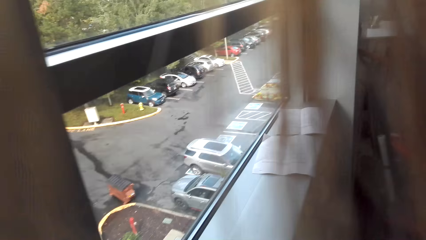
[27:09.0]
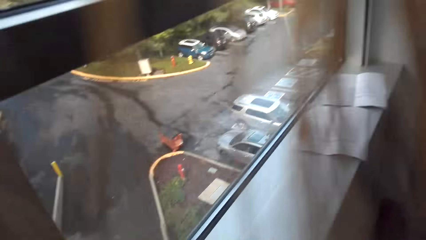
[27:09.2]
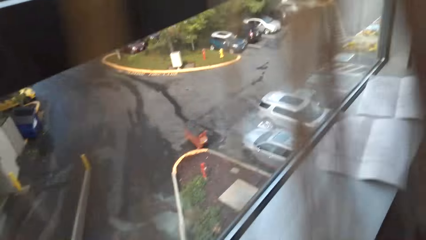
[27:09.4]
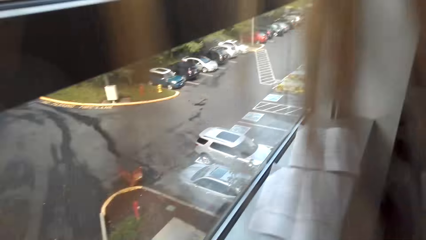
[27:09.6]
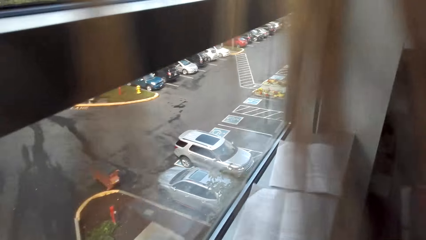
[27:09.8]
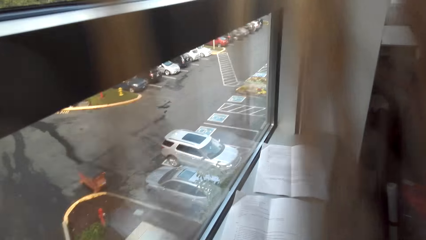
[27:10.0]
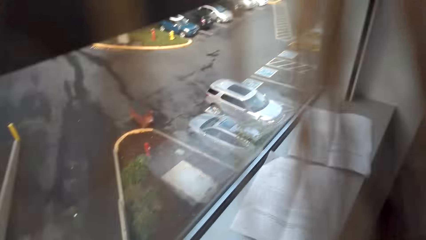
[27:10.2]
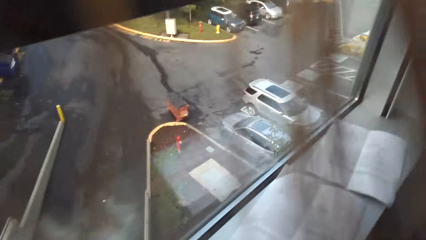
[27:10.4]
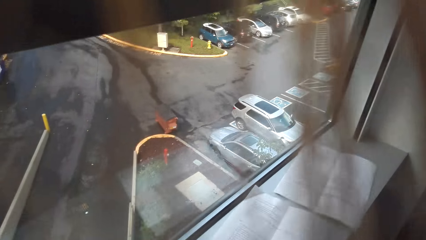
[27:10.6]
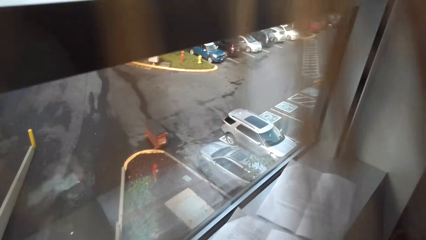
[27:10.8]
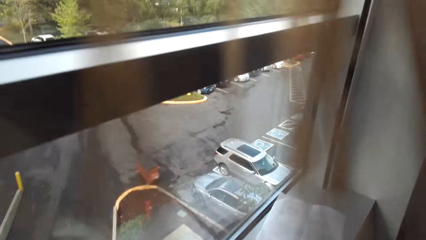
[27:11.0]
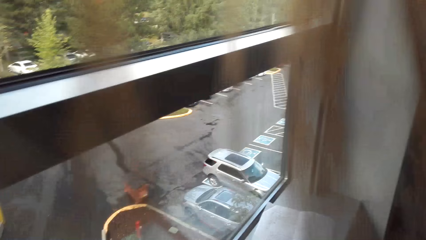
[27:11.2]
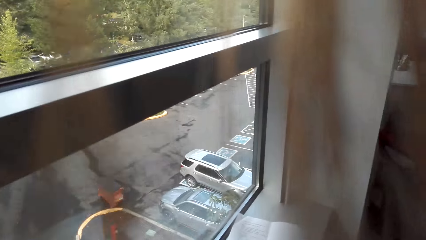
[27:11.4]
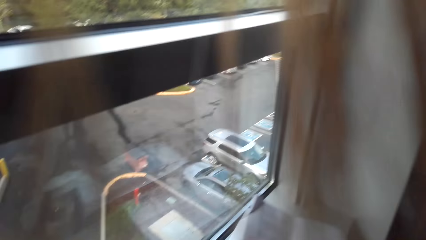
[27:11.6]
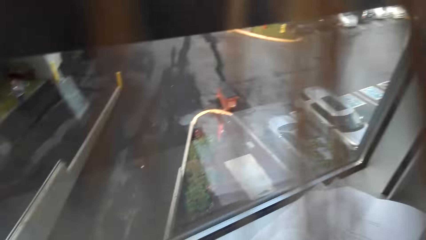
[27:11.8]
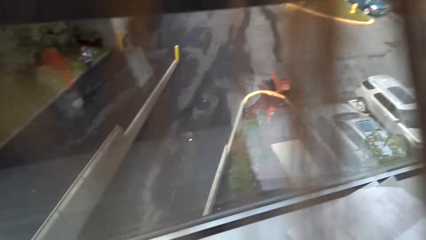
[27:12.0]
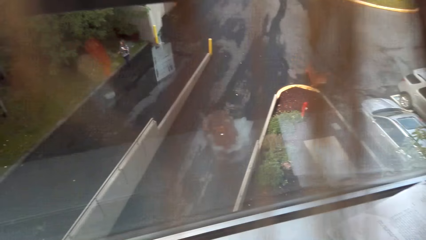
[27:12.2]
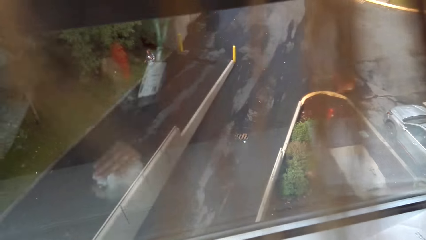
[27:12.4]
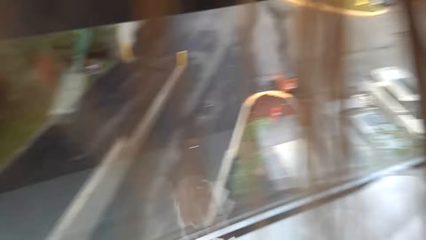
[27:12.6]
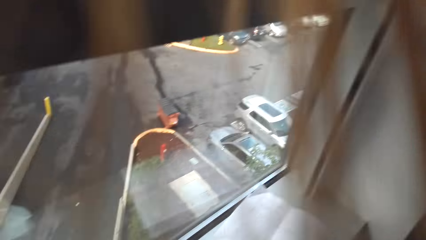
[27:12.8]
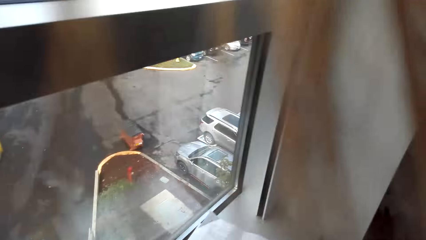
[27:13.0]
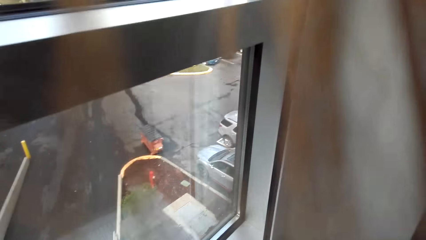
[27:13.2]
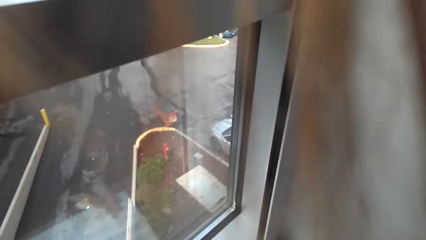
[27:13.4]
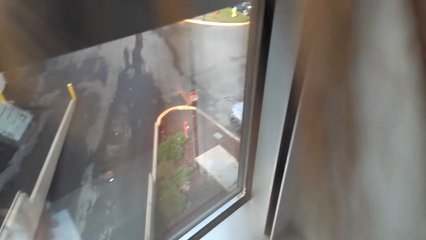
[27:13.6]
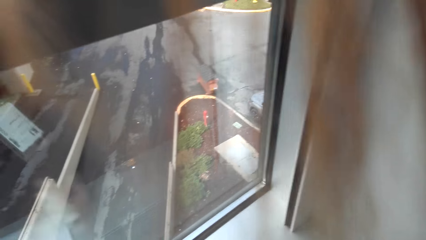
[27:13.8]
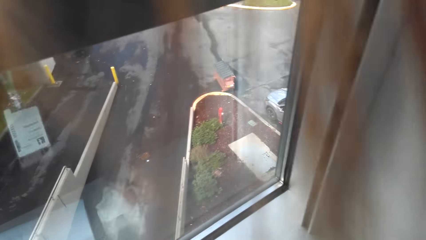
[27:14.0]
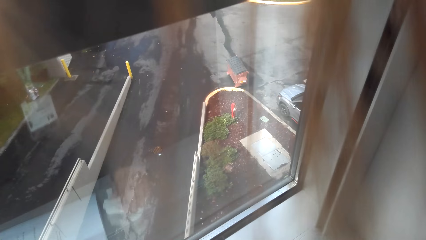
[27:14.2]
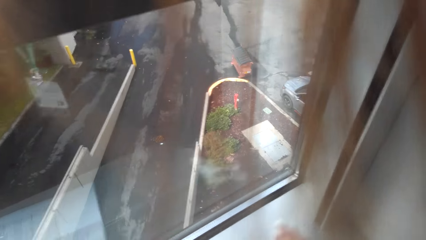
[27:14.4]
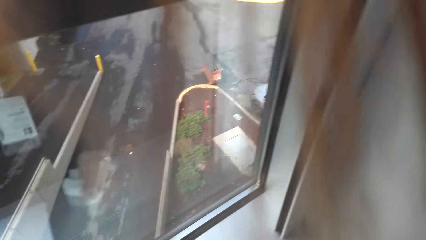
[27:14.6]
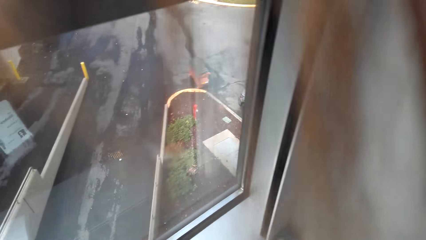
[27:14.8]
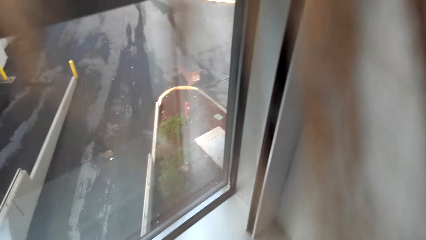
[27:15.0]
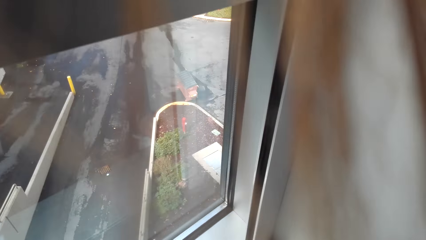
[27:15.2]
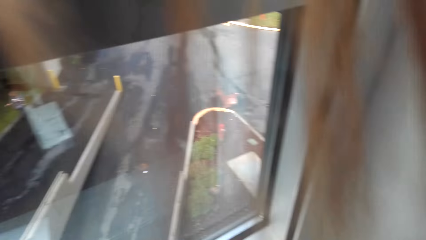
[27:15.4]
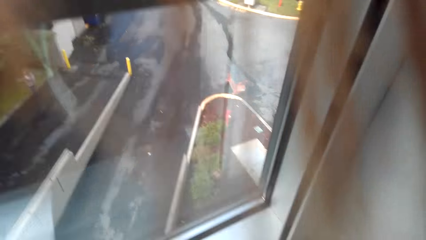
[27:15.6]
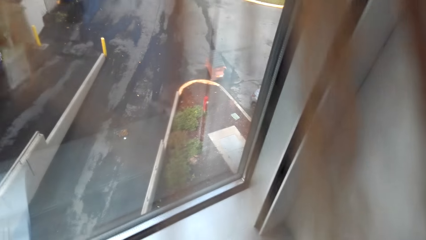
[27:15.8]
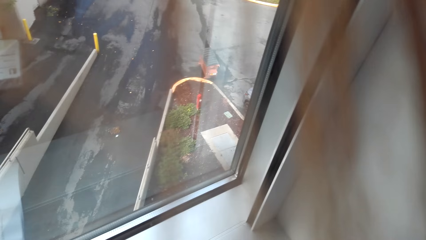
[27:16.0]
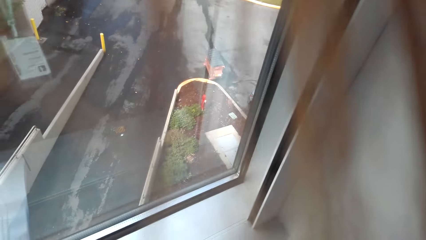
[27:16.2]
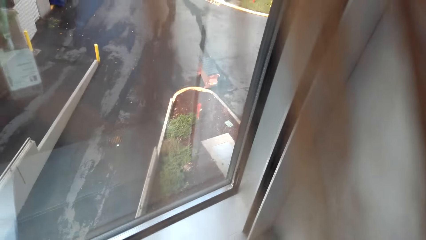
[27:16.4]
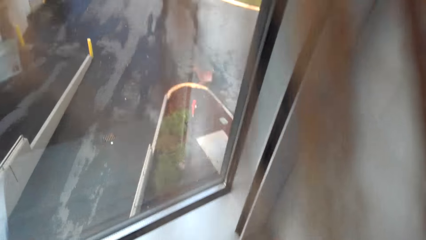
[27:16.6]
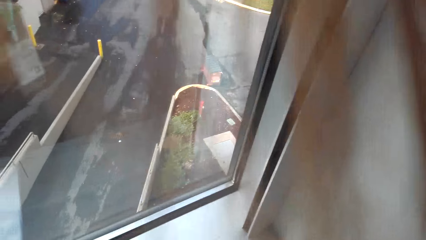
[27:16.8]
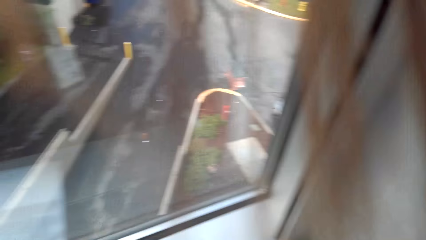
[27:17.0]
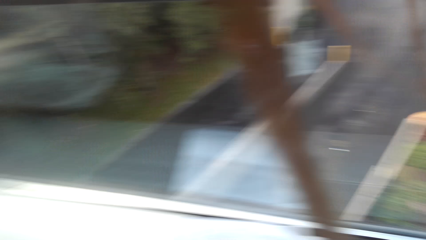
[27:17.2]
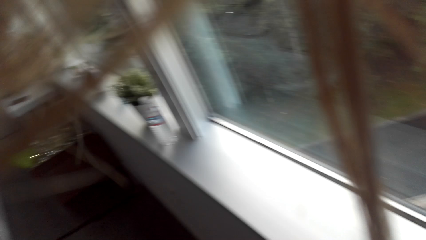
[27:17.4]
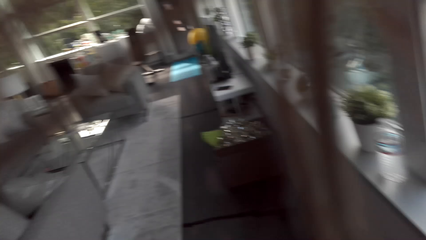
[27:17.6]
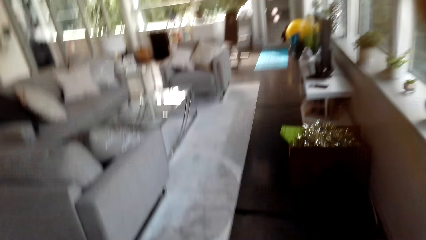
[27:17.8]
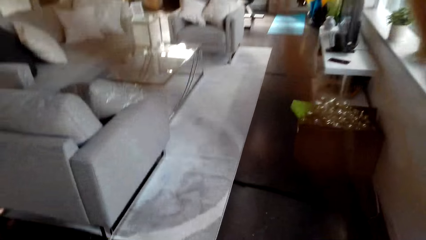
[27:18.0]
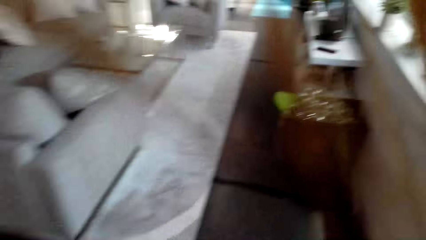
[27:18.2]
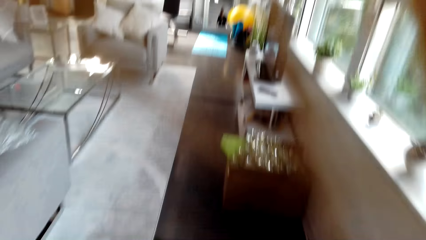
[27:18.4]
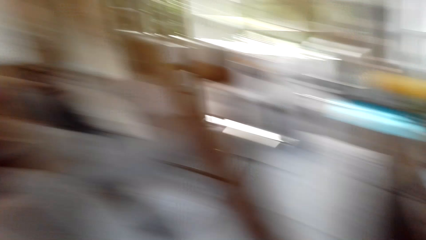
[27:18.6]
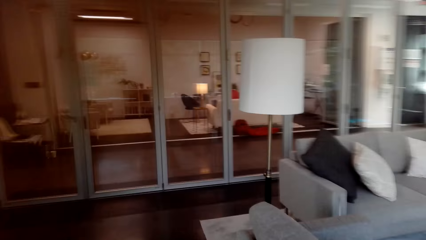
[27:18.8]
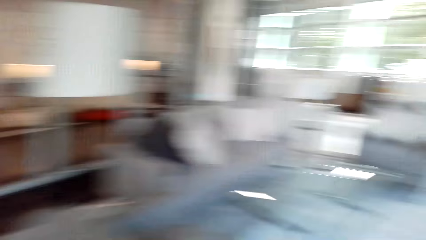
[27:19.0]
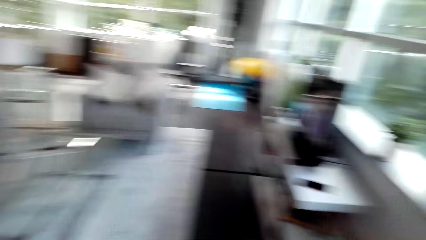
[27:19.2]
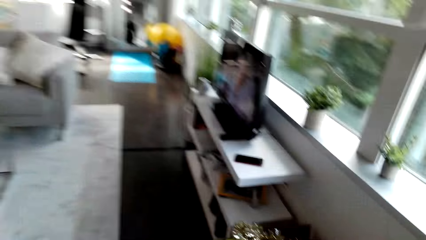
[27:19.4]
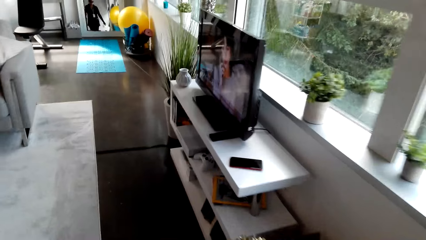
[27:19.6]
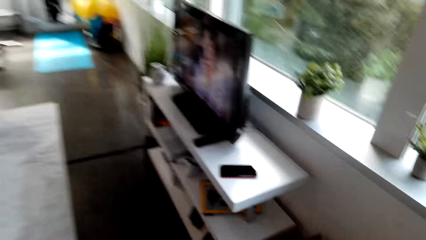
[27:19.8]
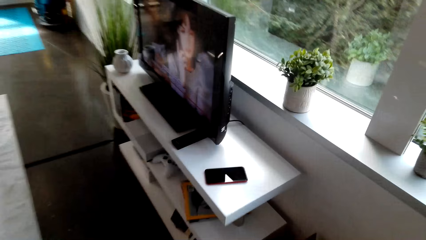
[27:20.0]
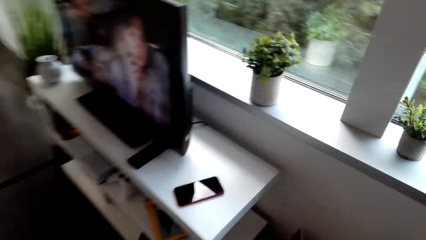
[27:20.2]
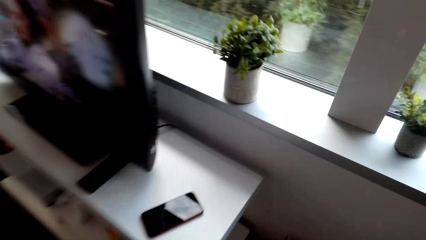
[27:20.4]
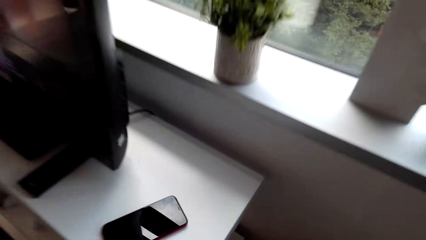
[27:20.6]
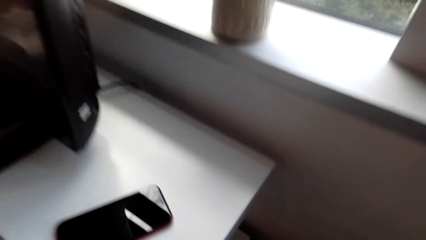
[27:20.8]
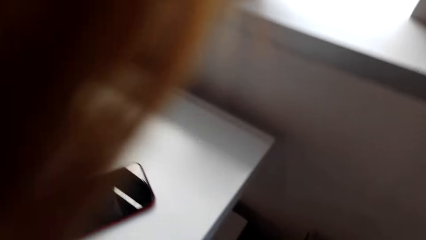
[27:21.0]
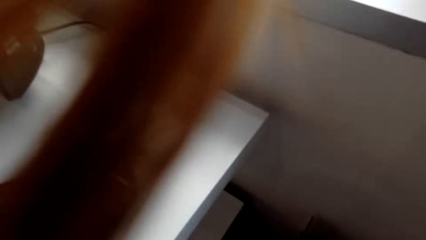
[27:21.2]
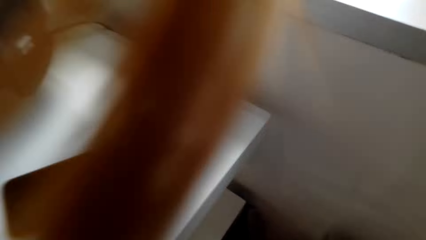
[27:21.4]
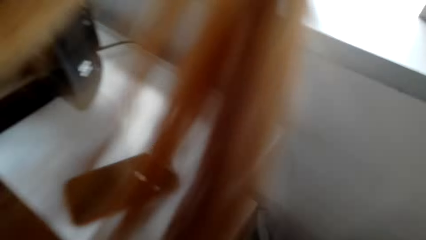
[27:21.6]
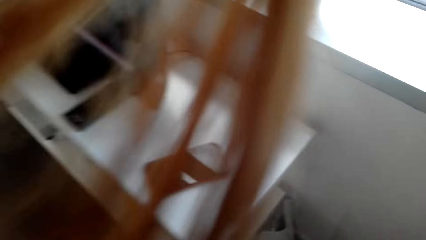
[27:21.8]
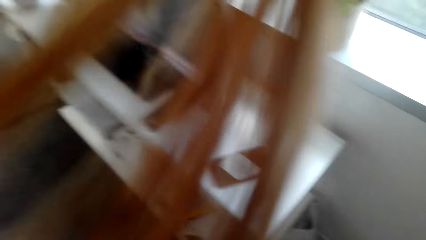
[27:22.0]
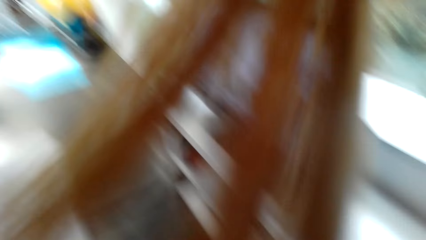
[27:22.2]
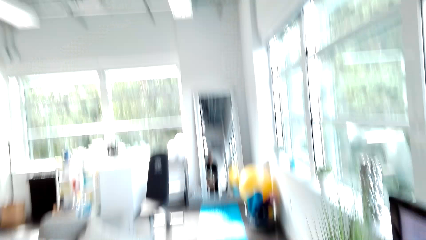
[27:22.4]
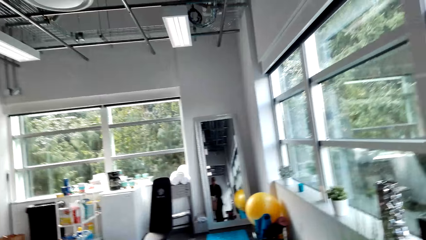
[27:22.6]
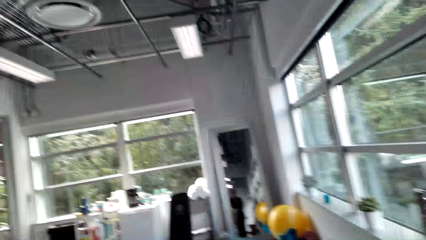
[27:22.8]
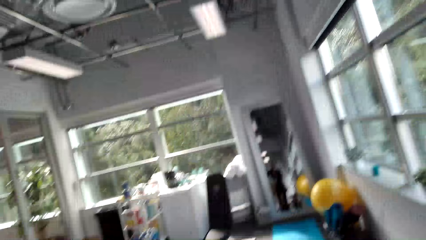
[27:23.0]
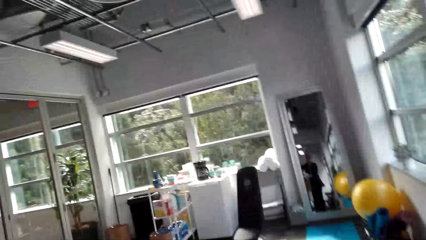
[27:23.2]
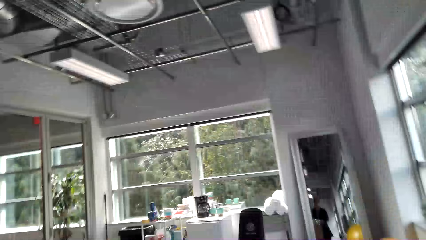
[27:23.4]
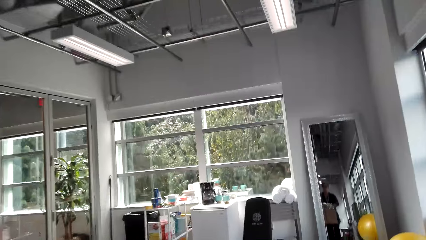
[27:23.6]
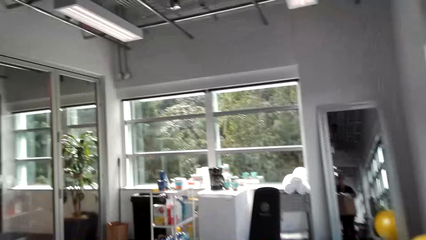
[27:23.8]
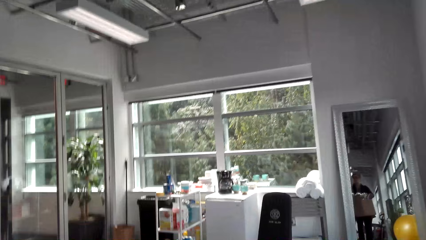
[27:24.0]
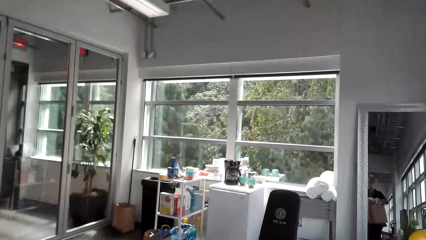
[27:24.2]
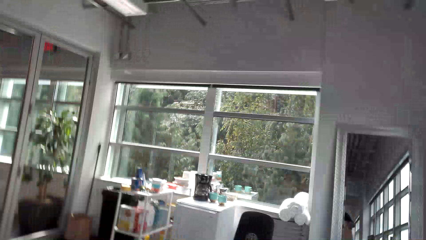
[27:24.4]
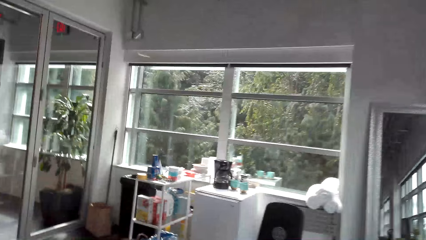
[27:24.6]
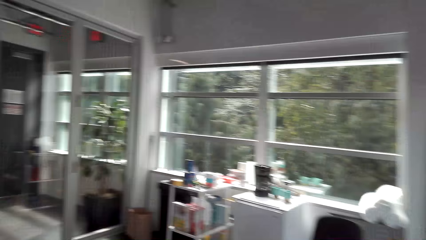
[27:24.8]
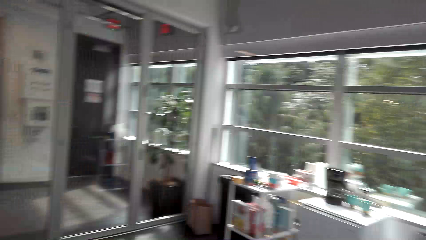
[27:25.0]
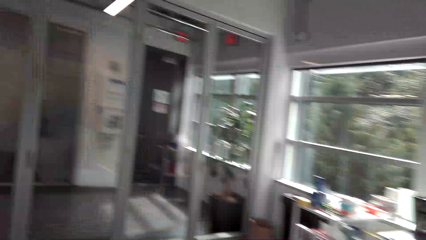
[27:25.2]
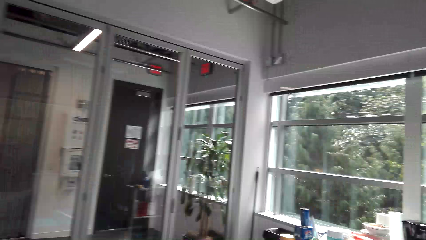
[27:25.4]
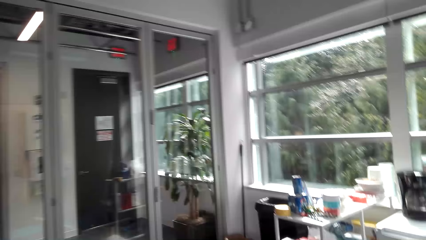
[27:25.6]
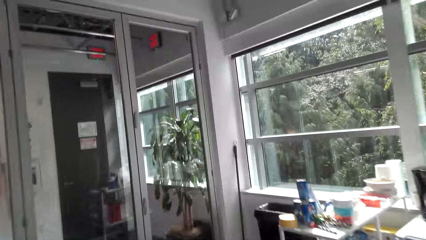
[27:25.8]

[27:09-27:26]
The camera wearer walks around the house.
